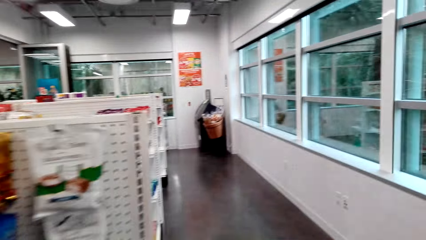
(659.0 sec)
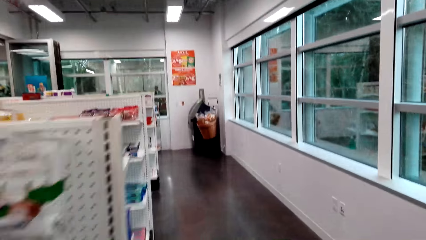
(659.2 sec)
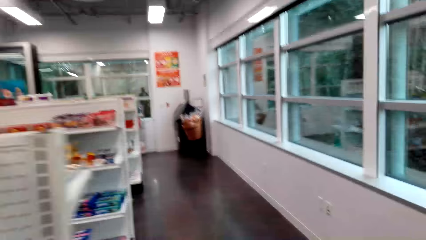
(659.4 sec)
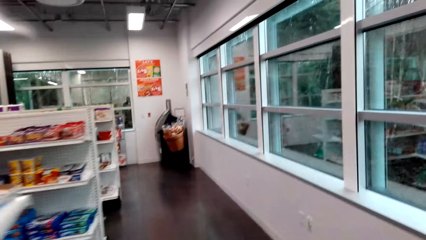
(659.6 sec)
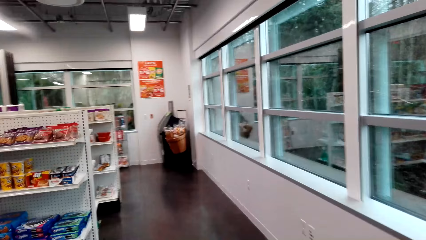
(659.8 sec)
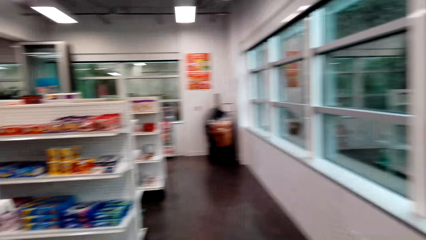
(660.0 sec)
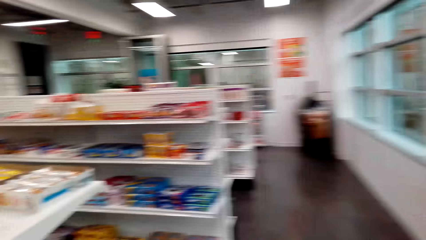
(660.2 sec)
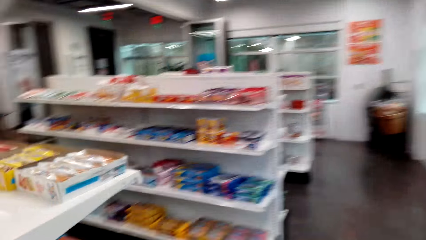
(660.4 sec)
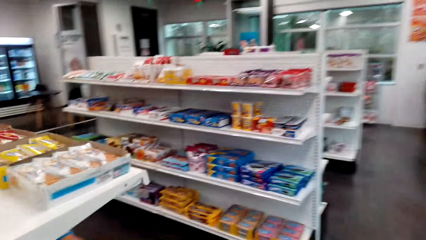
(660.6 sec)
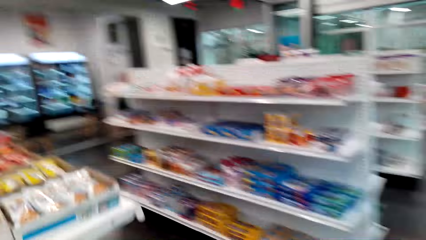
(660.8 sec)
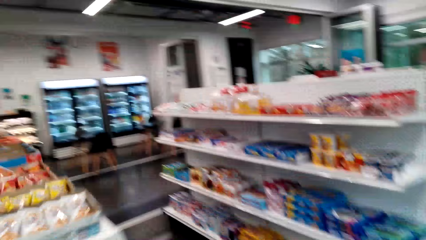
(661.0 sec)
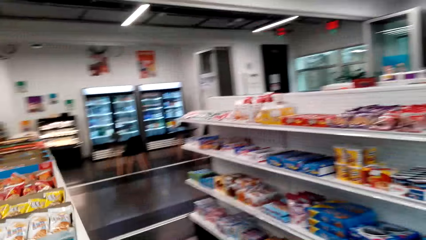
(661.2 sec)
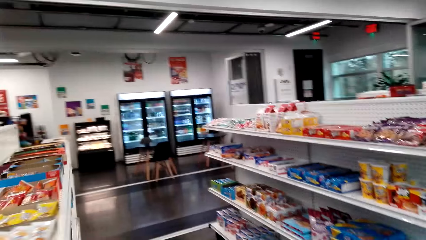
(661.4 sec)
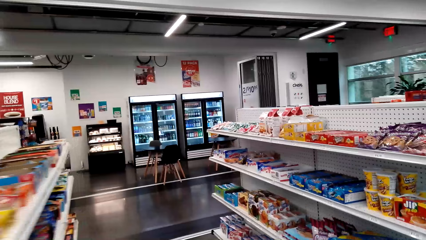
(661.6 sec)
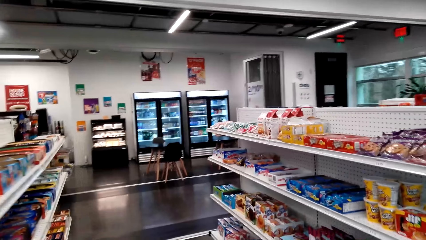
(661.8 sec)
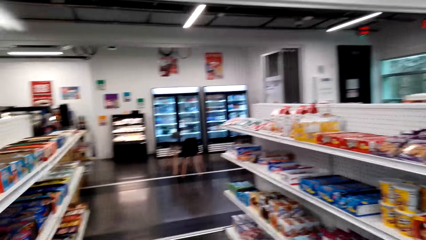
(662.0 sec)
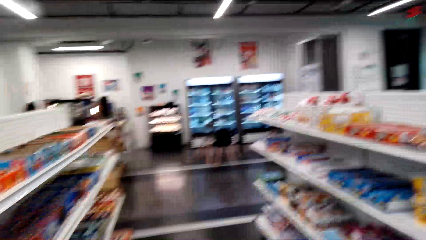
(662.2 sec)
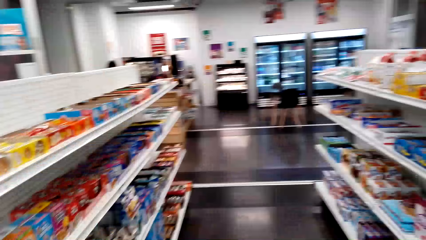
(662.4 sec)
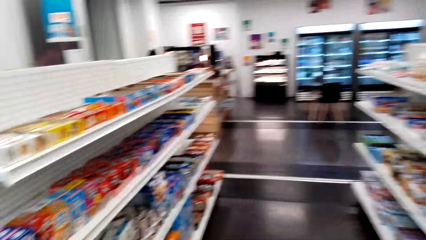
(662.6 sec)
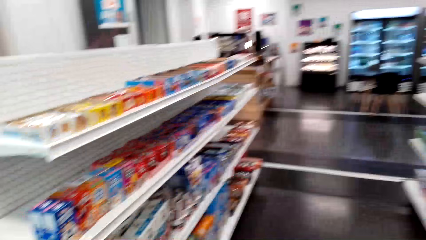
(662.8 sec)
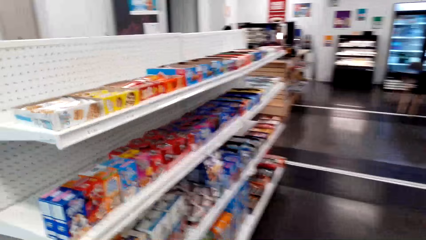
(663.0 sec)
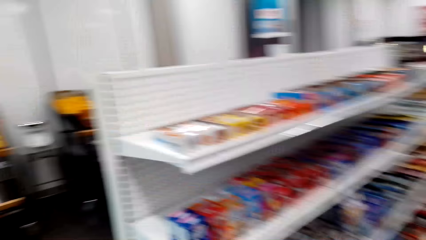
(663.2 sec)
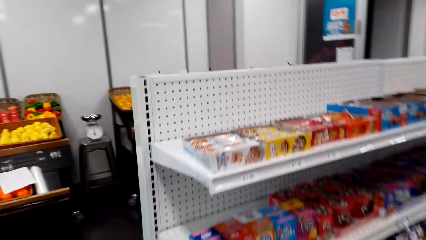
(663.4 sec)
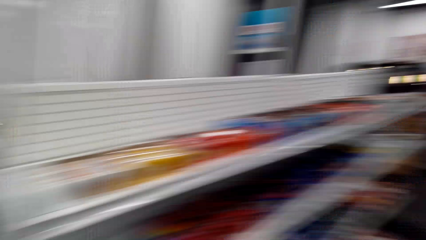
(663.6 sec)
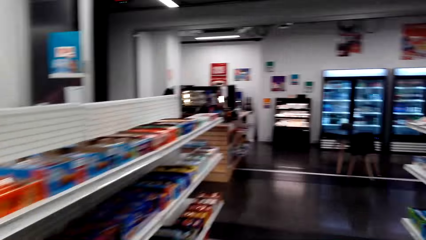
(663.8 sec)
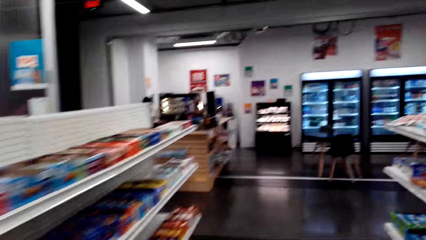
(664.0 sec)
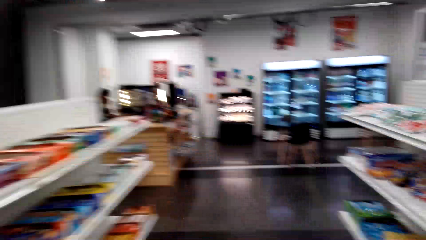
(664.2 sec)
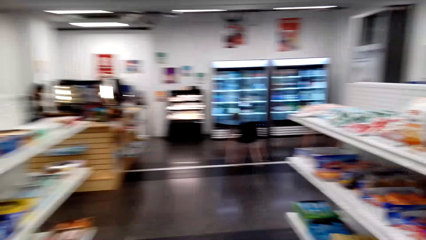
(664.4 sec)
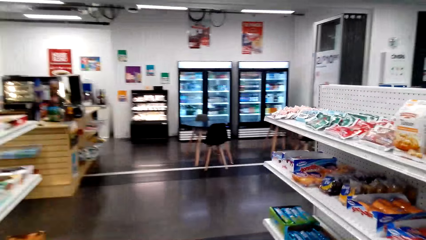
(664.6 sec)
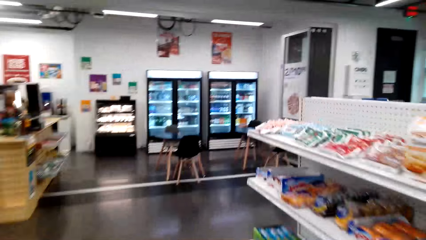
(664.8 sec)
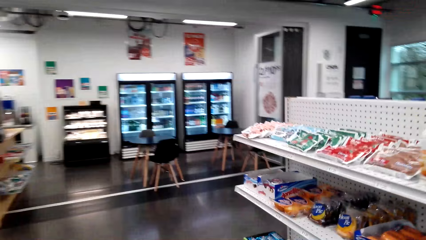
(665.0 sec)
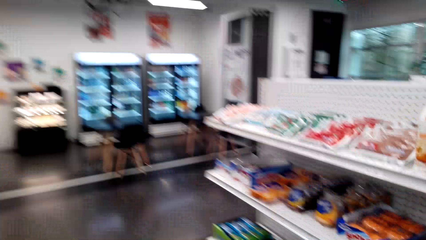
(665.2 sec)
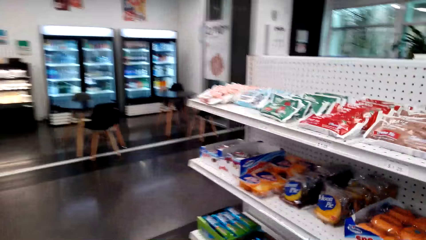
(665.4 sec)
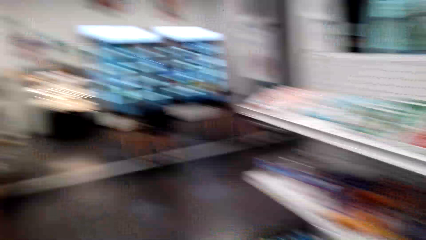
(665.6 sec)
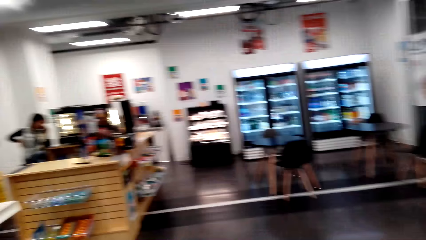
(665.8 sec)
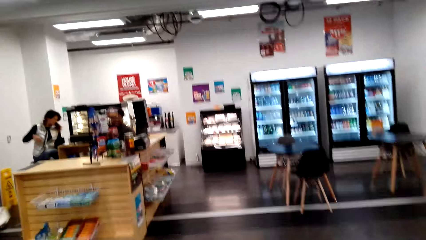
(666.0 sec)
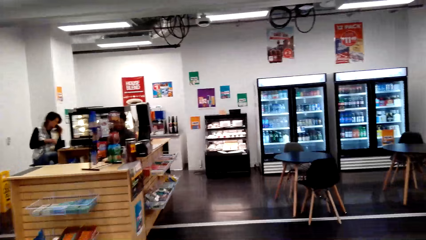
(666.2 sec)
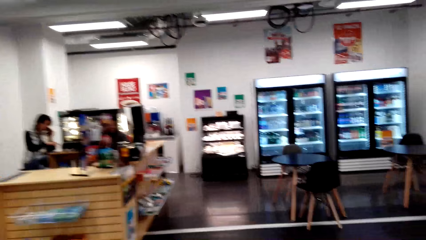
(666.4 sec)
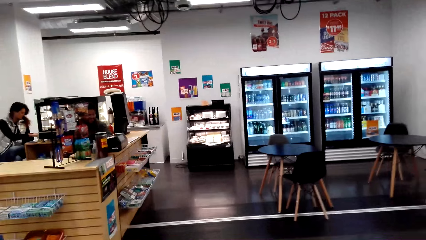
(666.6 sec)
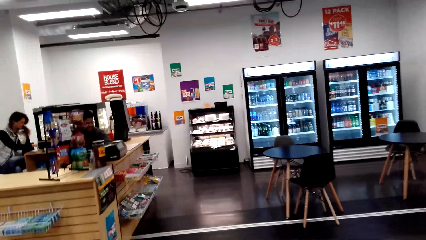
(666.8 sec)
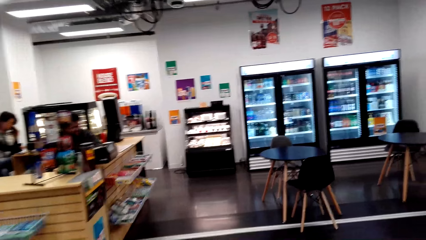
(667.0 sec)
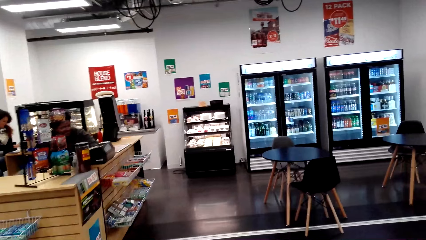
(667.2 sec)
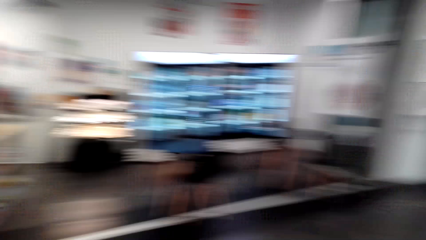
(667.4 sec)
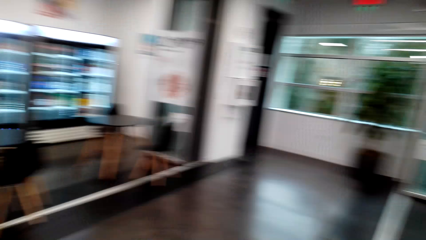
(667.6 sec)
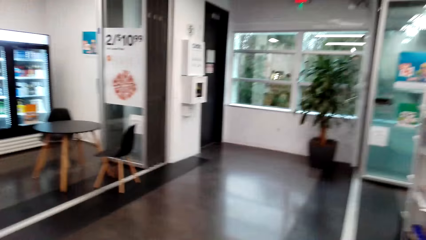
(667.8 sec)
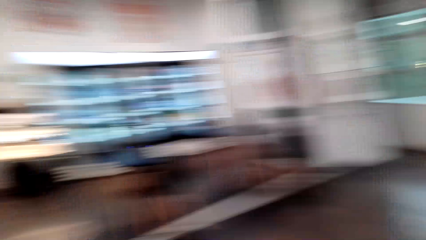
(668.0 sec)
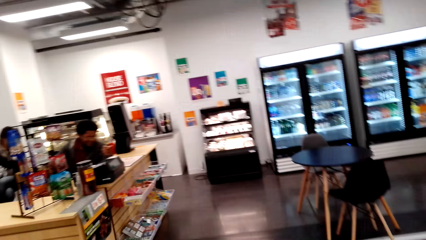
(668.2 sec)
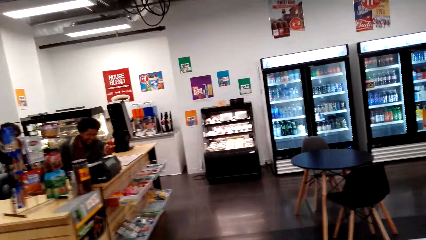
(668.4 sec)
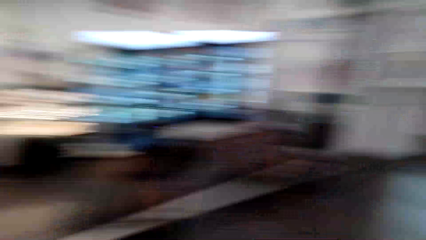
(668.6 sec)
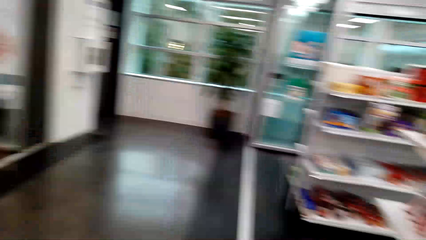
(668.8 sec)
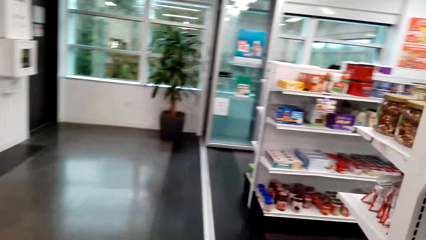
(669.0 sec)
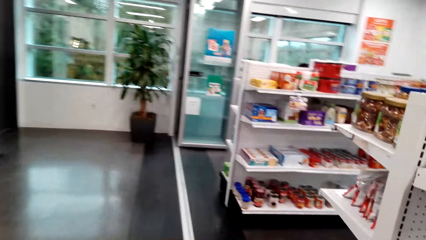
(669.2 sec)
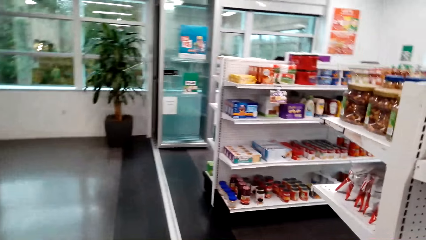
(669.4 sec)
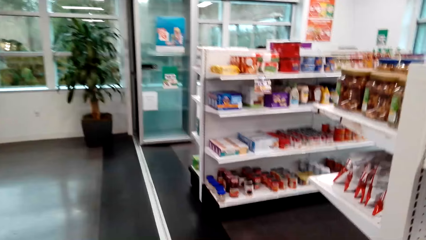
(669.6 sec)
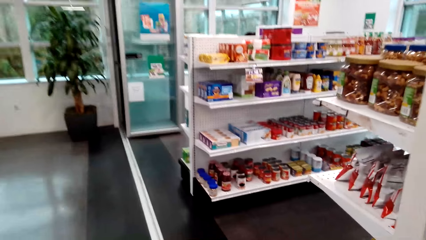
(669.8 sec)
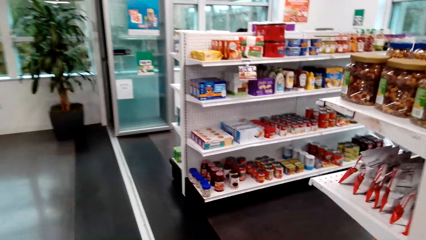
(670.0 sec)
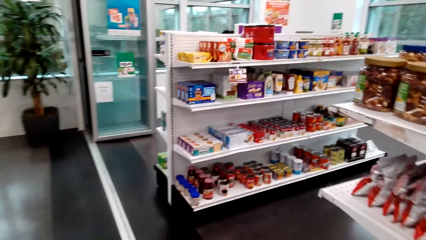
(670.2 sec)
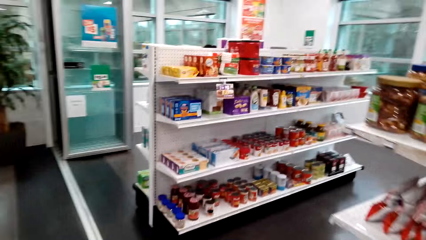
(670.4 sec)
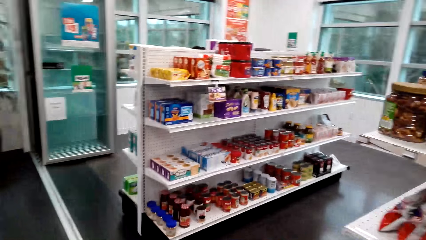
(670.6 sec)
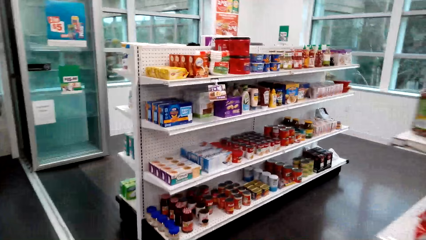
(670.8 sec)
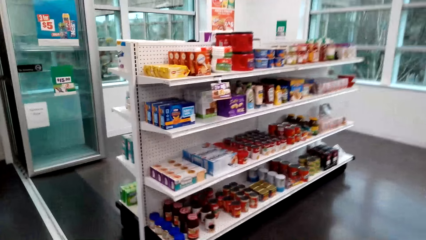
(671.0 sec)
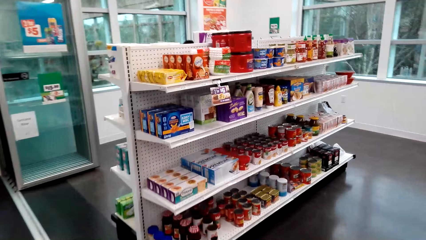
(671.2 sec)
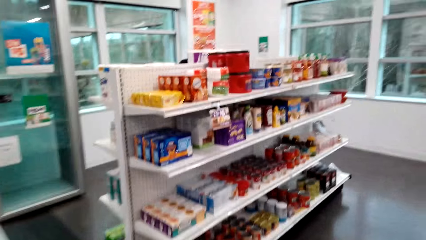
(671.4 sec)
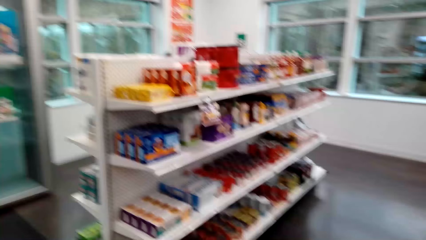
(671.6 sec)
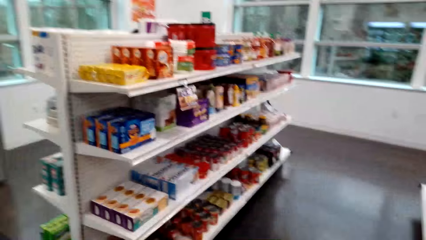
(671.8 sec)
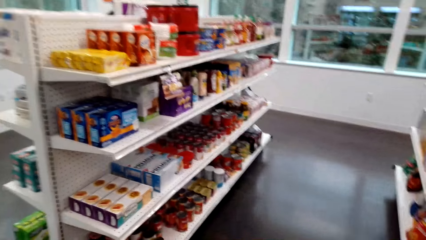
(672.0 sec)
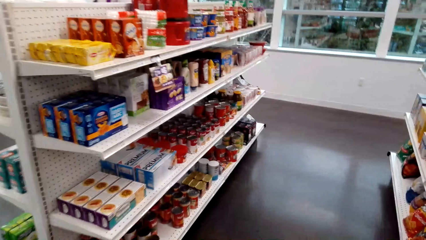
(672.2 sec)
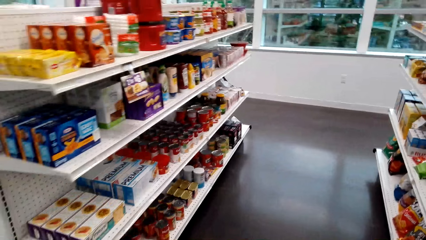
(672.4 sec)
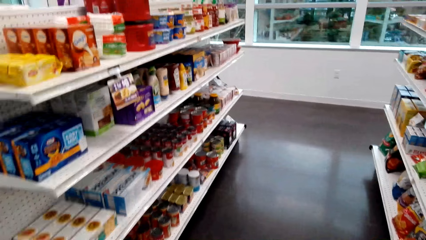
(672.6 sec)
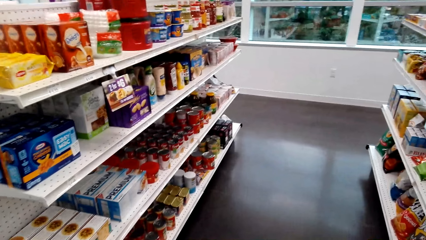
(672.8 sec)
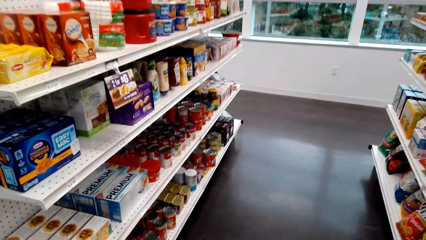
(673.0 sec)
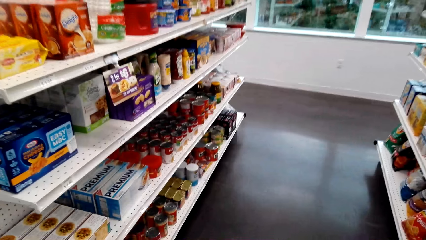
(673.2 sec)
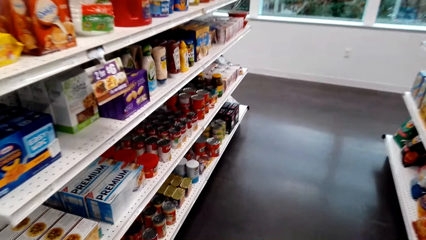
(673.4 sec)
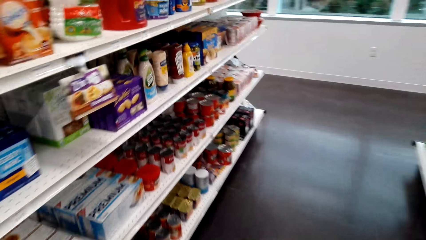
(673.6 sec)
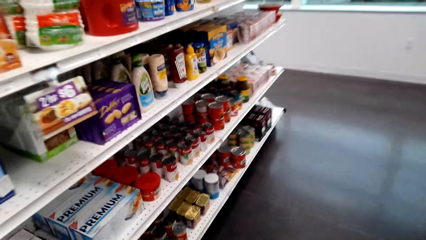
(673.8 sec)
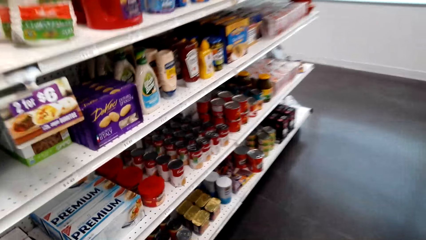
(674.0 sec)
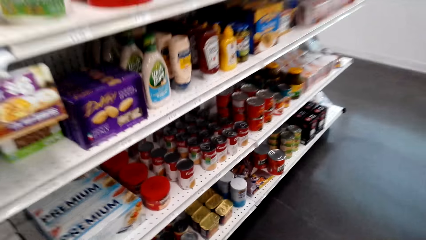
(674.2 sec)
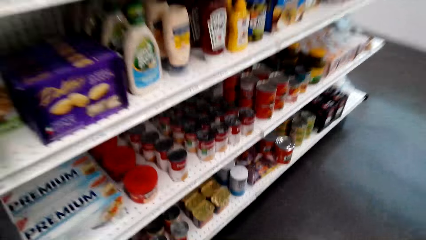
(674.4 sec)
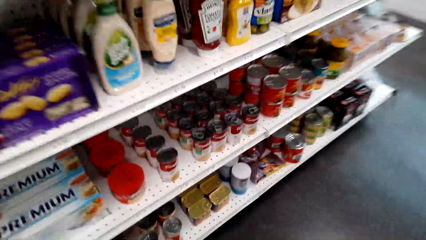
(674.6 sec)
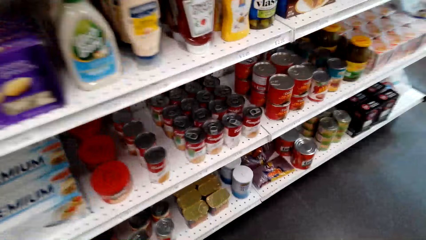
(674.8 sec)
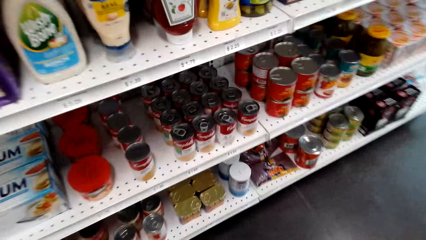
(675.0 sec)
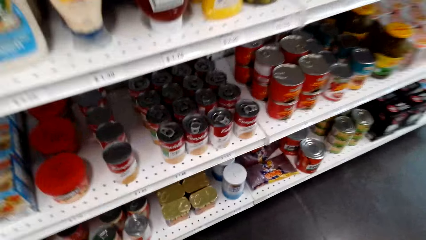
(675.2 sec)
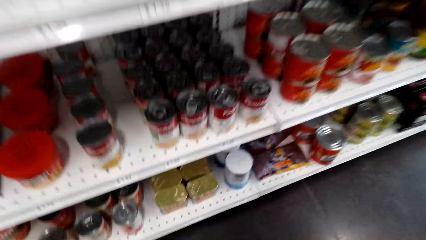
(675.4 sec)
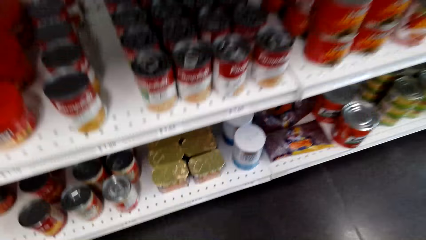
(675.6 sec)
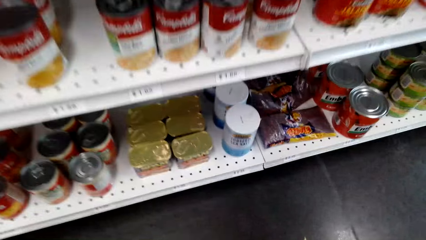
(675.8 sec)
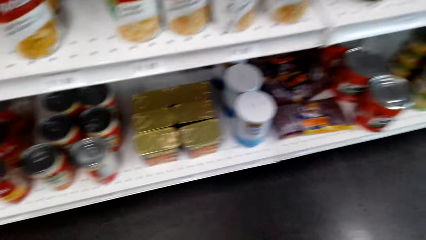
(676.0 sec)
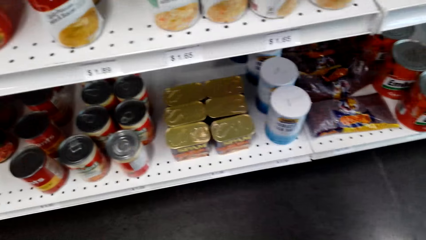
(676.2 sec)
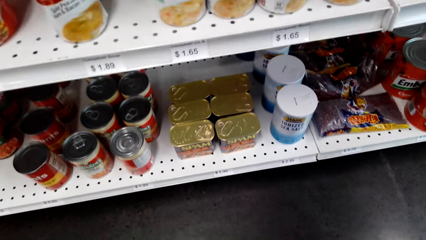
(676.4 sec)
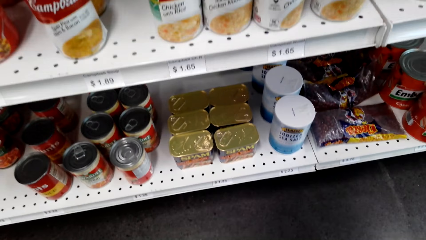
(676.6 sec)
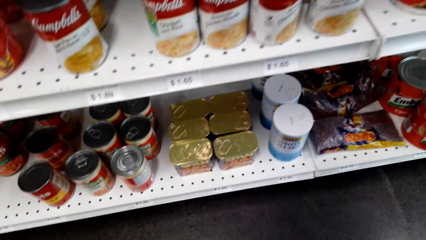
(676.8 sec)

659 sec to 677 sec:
The camera wearer walks around. They look around. They take the tin of spam from the shelf. They walk around. They look at the shelves.
